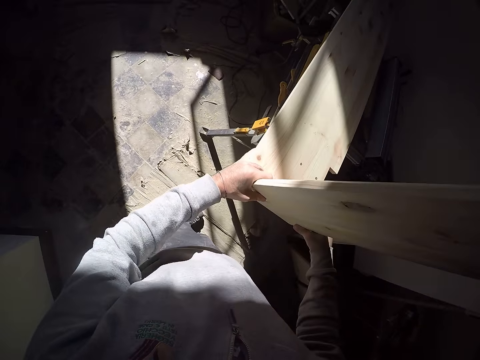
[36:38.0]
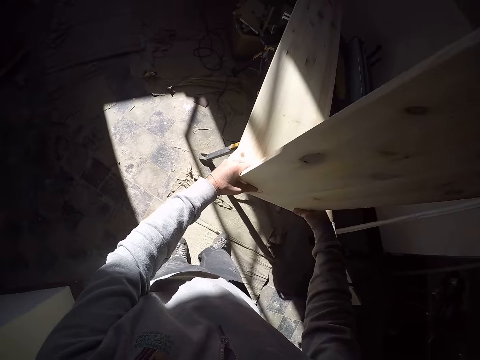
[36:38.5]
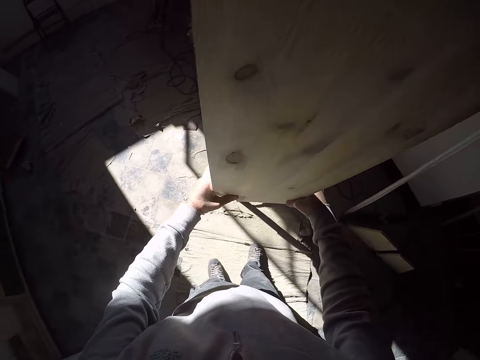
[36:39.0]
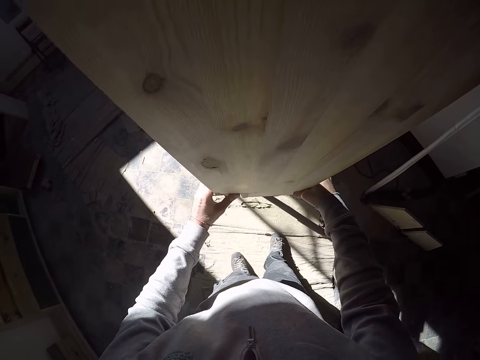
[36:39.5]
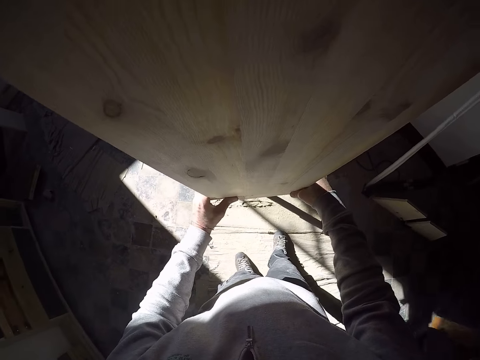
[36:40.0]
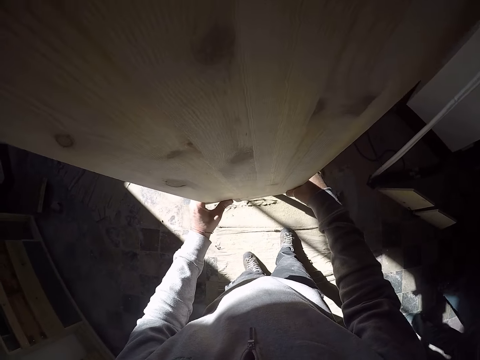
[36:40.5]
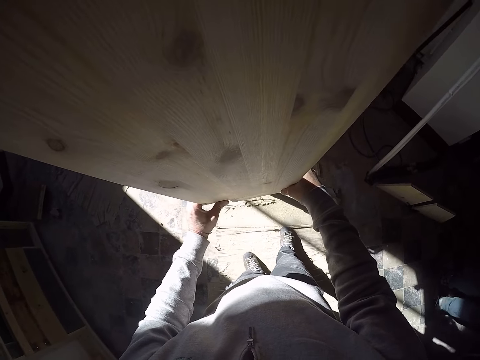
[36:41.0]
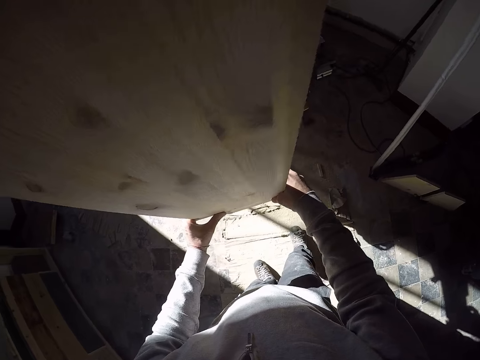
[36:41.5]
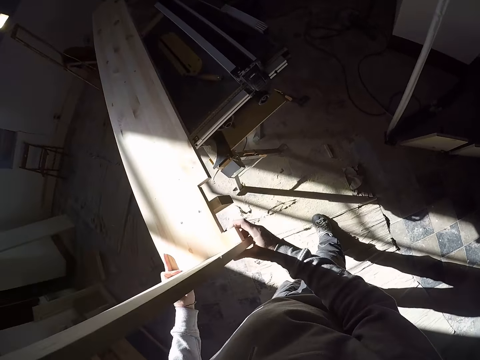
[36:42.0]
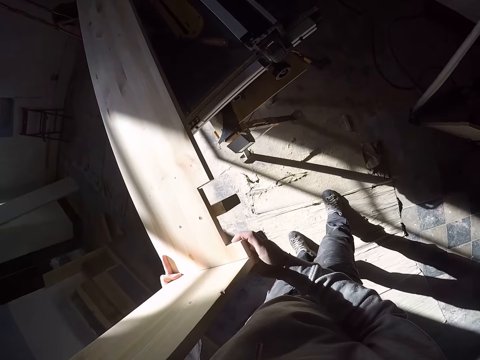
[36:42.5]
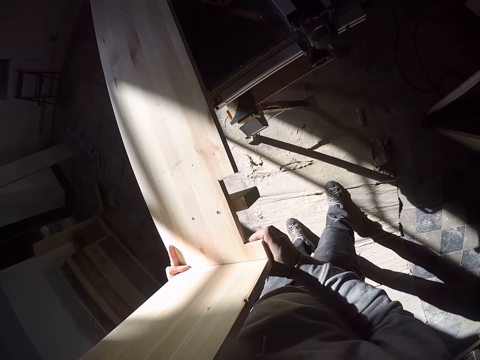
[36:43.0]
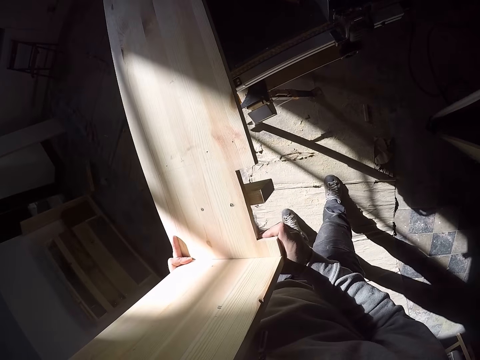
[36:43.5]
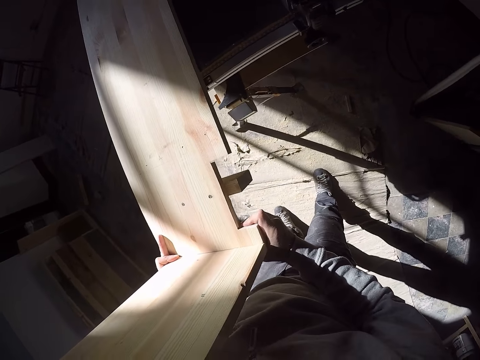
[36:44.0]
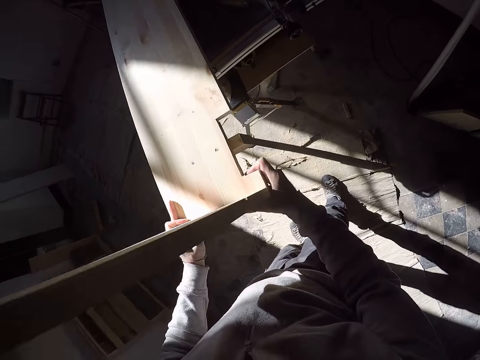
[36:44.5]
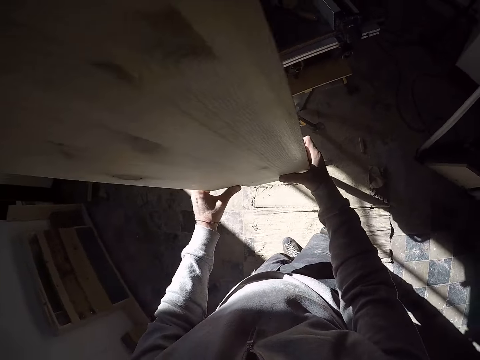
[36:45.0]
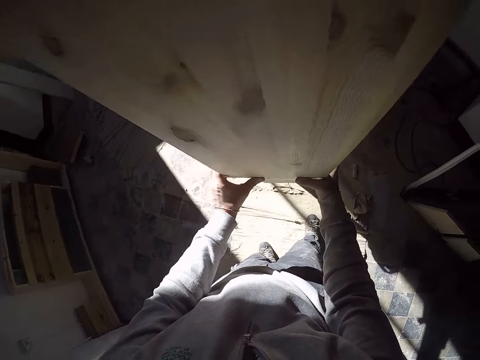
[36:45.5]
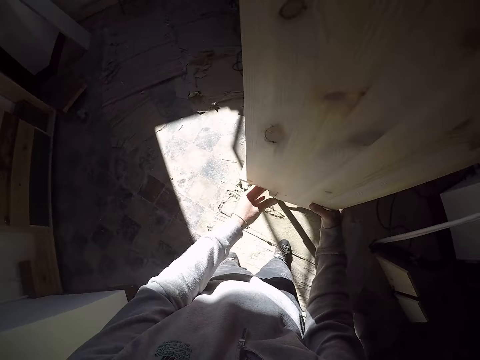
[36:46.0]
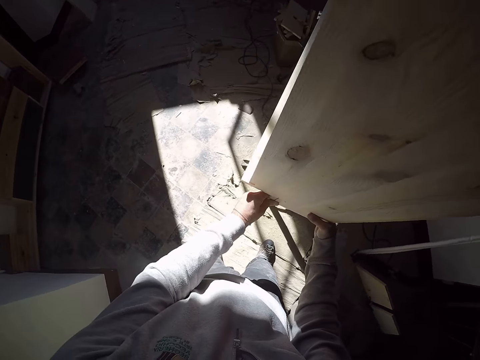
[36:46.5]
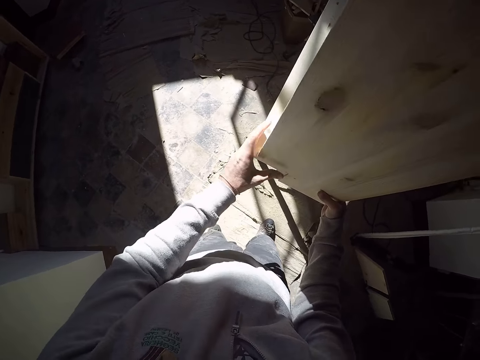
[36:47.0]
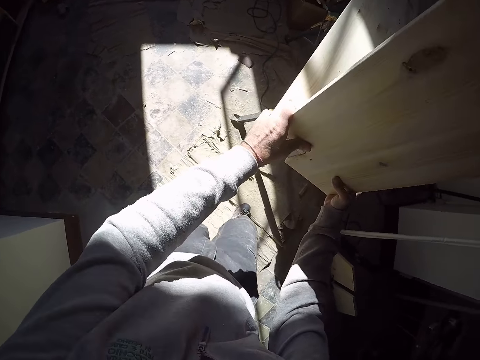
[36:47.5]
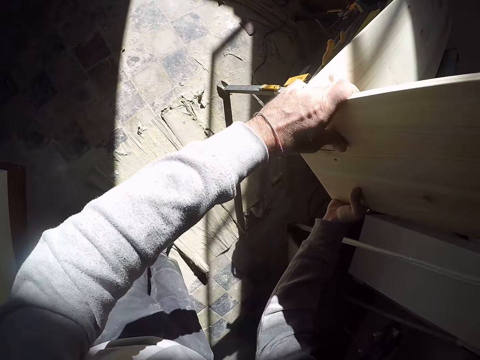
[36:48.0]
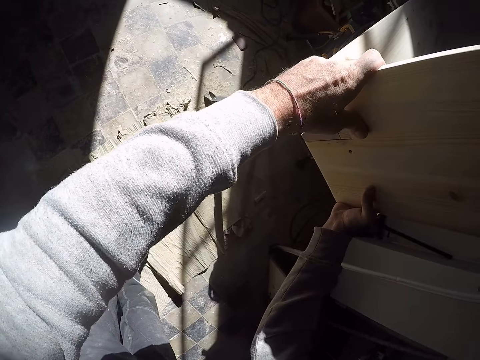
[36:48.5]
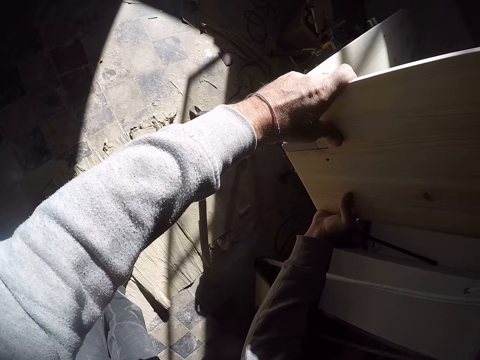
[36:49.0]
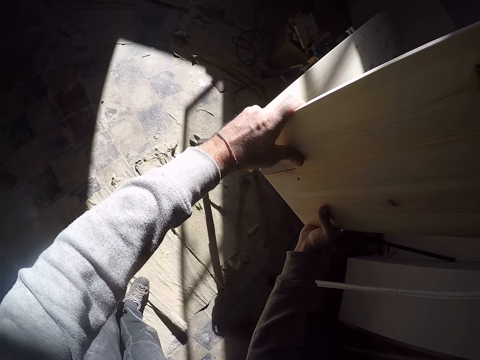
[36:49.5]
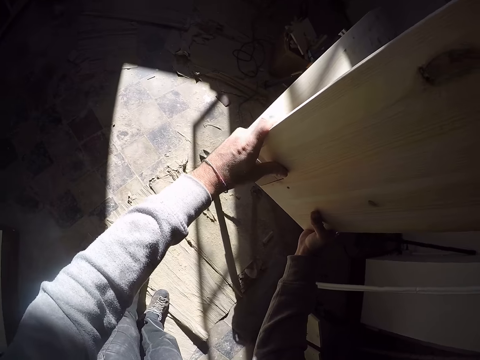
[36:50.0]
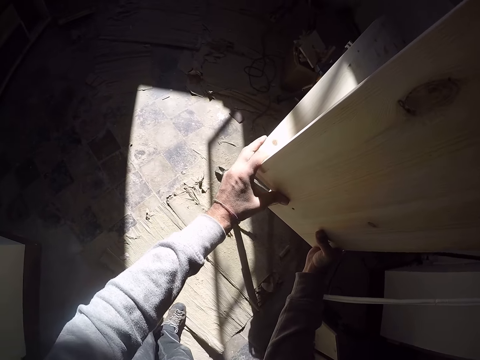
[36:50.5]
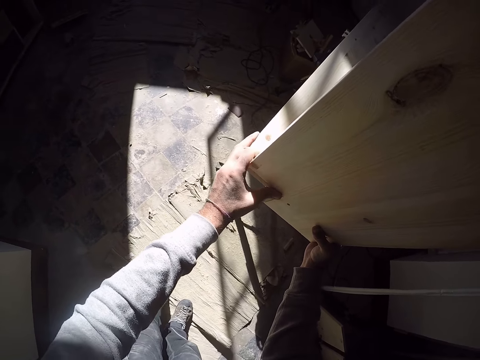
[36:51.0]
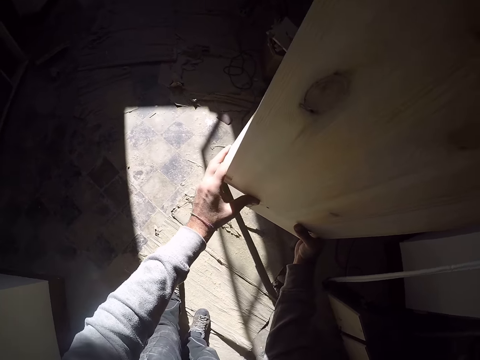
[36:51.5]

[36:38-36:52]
The camera wearer looks on the boards. They attach the boards.

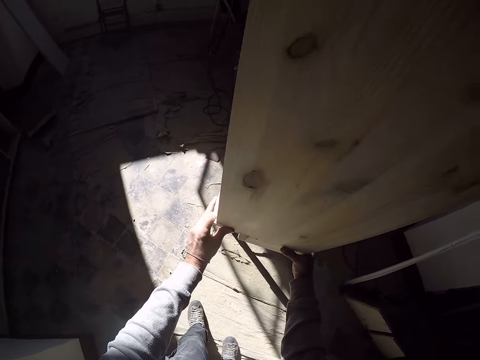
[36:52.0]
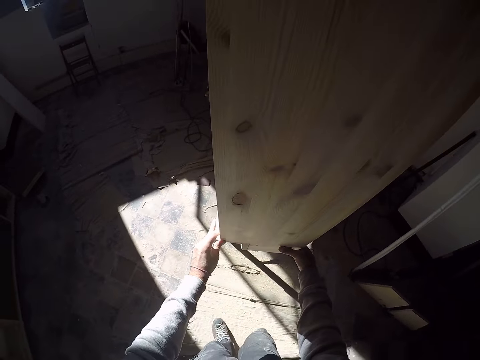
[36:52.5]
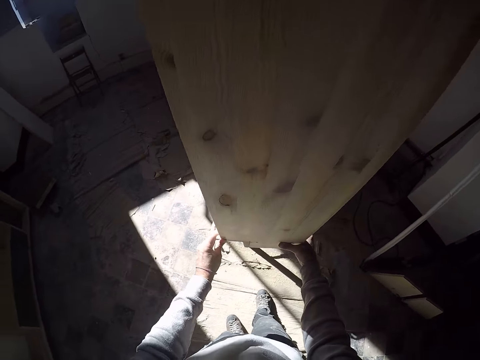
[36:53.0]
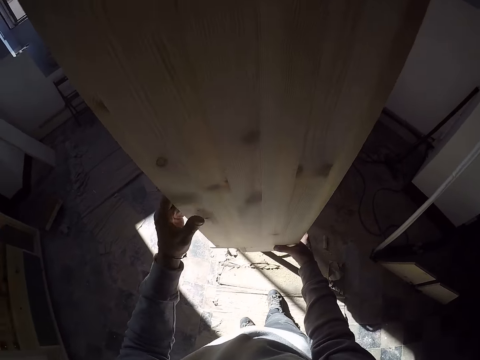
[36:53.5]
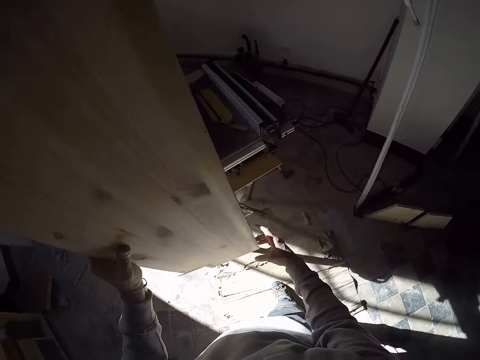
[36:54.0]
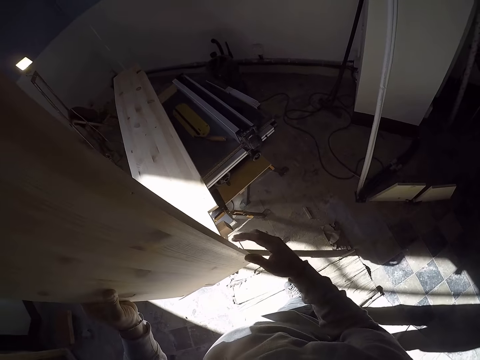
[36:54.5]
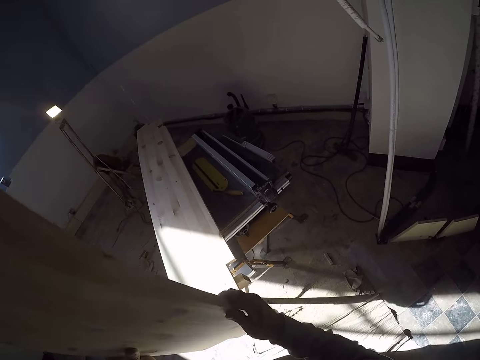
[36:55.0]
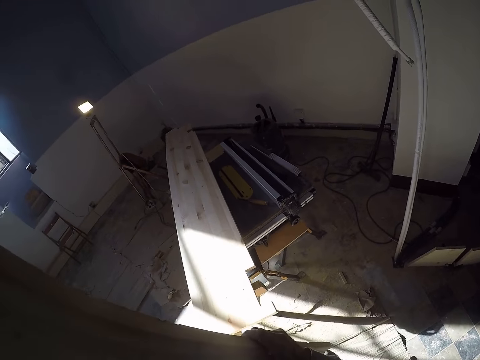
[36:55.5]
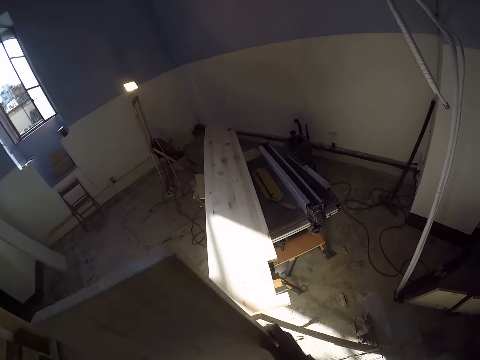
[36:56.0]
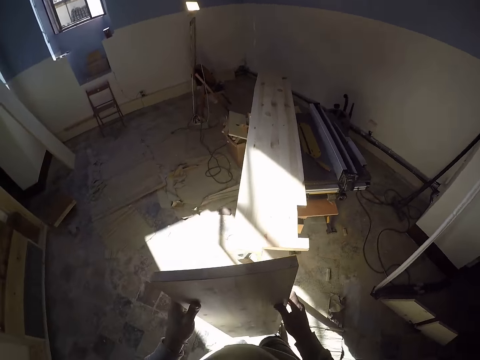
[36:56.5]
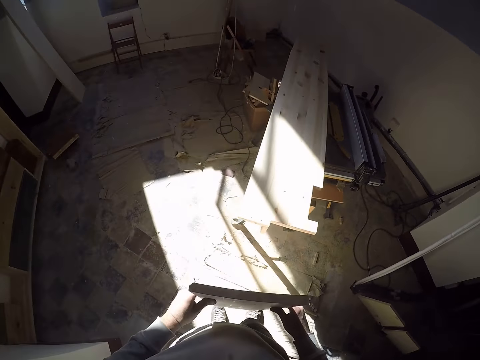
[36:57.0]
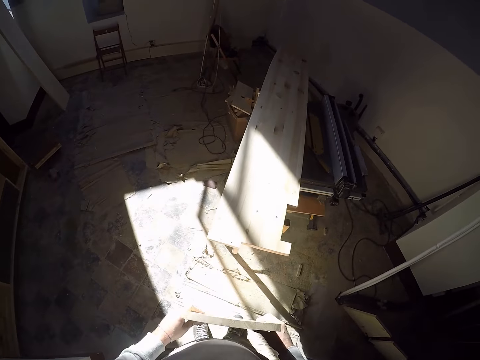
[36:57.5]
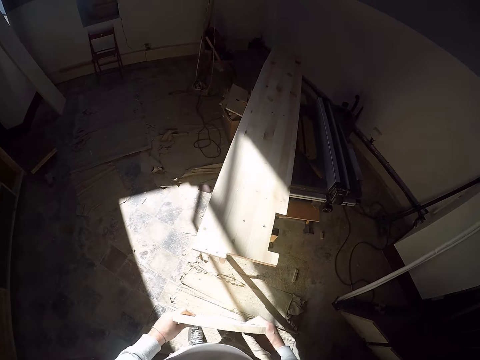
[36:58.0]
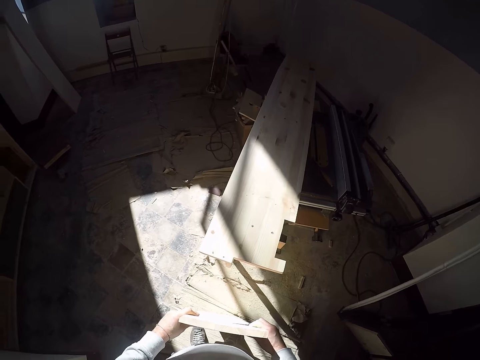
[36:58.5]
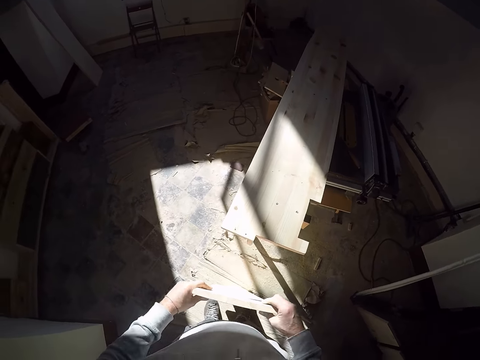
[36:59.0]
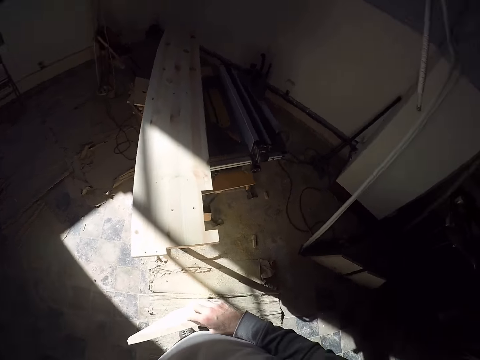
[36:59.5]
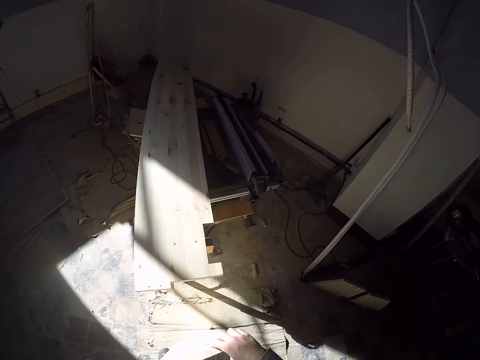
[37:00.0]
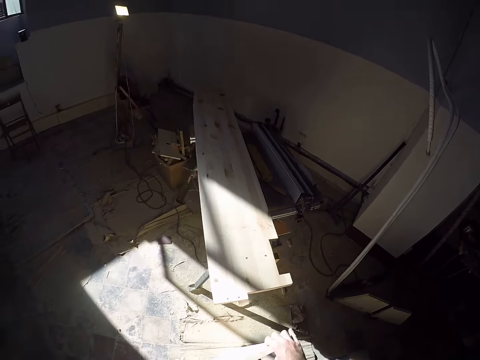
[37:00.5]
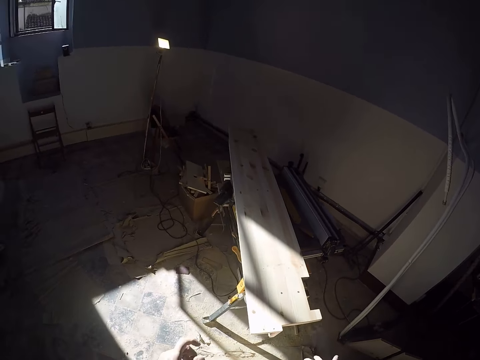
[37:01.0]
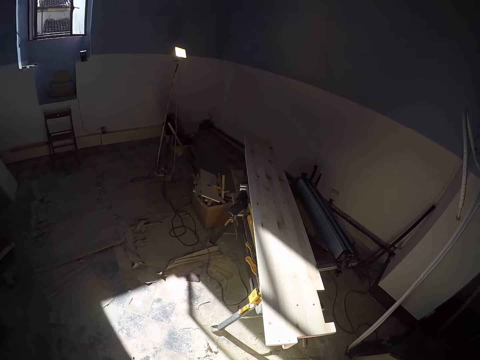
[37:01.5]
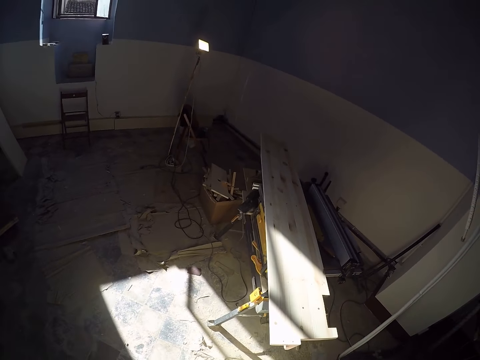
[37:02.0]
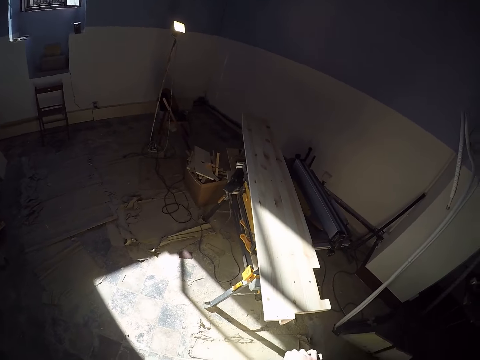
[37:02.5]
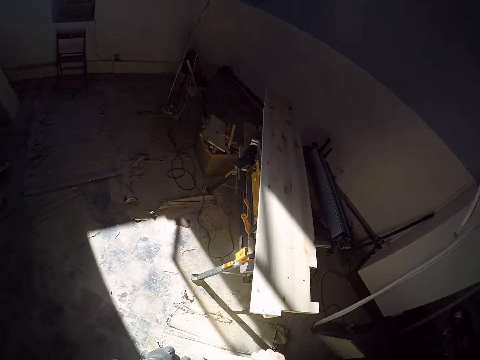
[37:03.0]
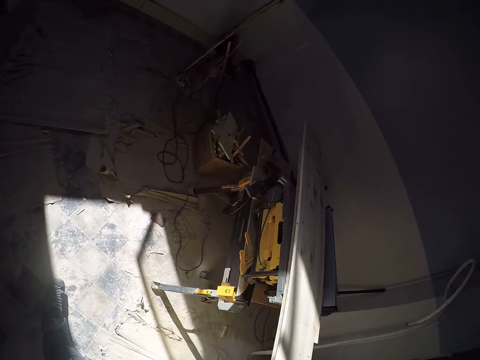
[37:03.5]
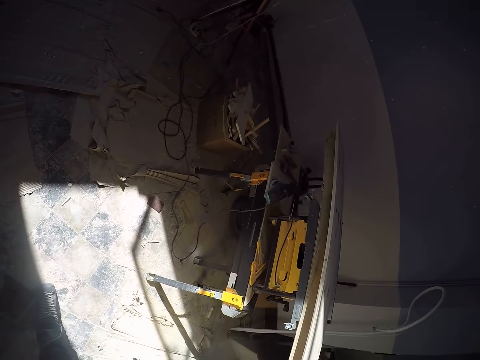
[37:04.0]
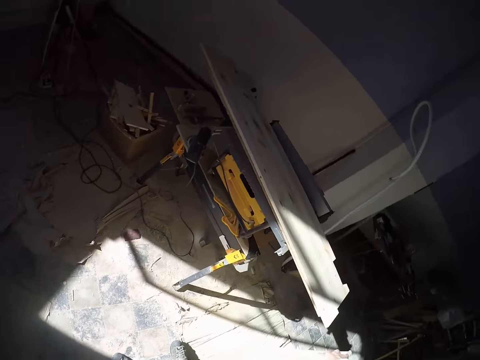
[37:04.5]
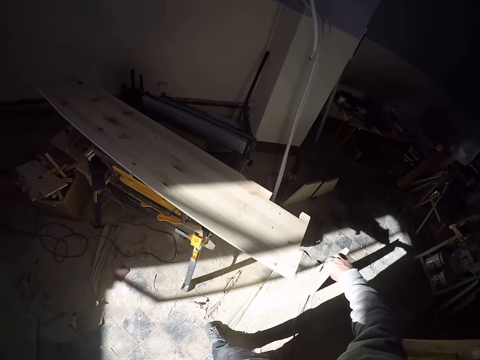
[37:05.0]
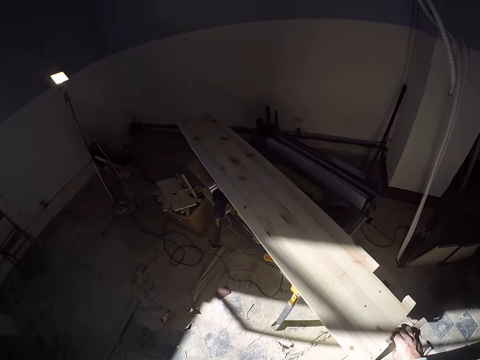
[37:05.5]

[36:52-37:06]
The camera wearer removes the small wood or board from the big wood on the metal table with both hands. He holds the board on the floor. He drops the small wood on the floor with both hands. He touches his face. He holds the board with both hands. He looks around.
